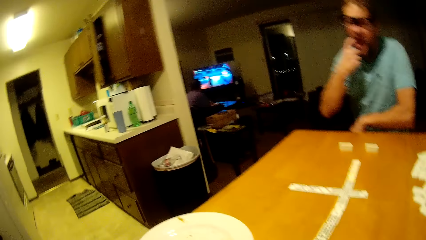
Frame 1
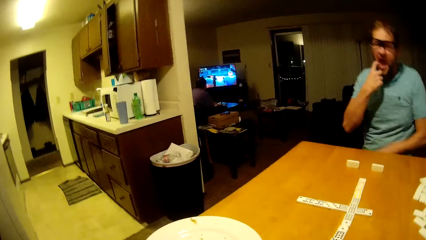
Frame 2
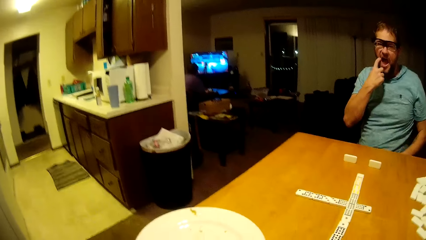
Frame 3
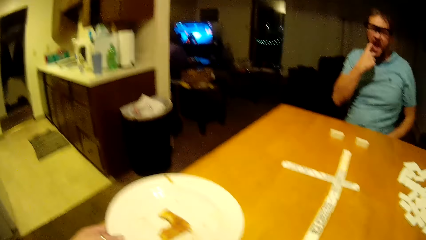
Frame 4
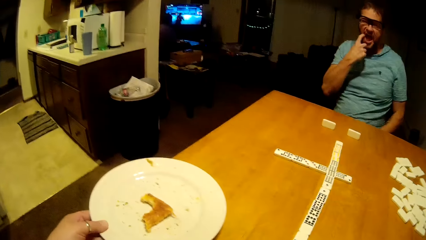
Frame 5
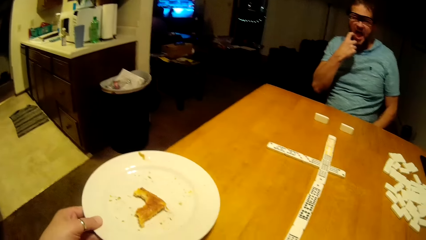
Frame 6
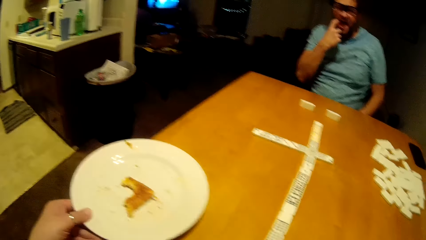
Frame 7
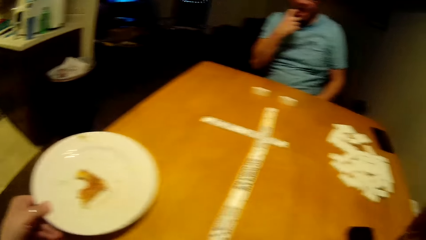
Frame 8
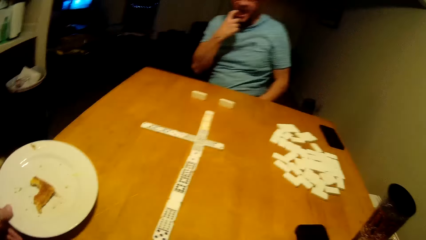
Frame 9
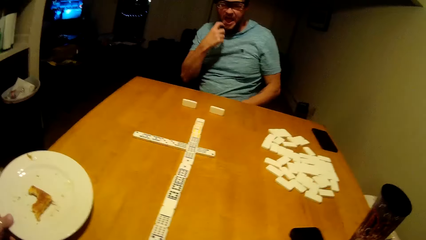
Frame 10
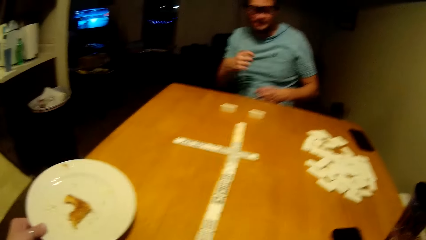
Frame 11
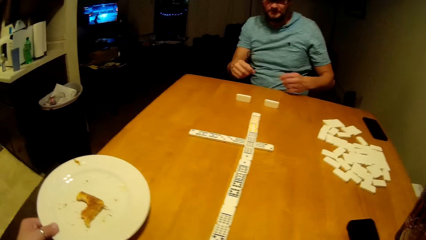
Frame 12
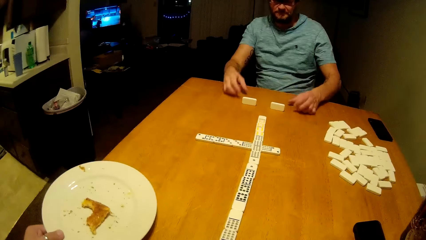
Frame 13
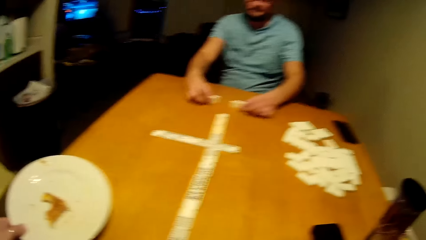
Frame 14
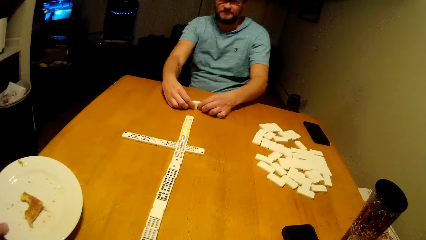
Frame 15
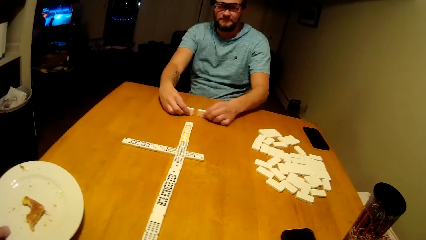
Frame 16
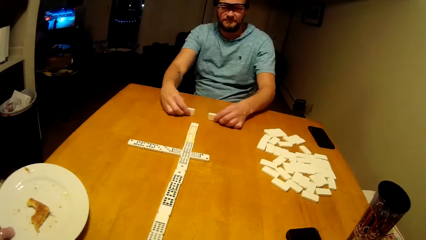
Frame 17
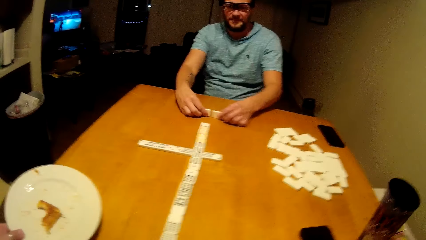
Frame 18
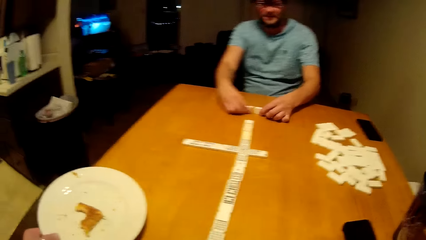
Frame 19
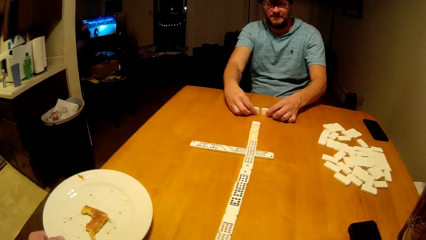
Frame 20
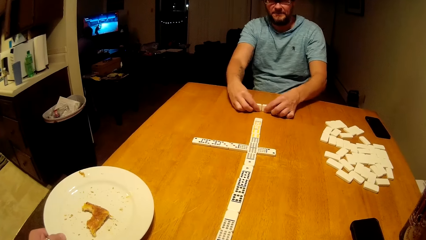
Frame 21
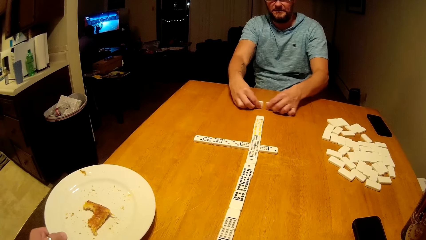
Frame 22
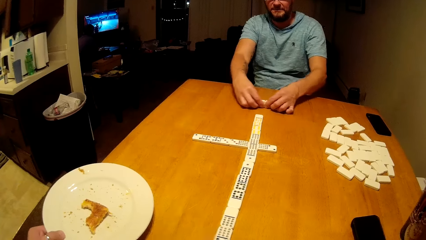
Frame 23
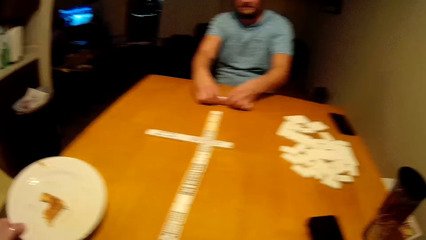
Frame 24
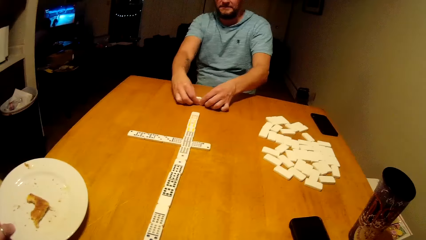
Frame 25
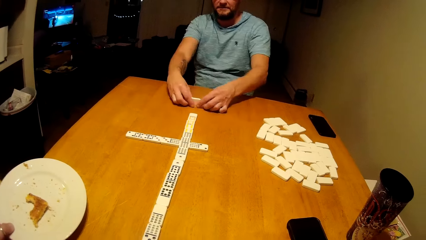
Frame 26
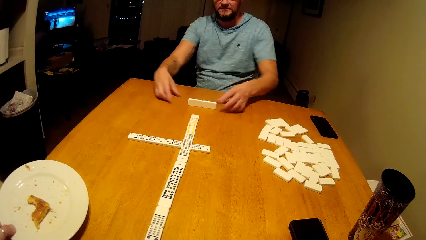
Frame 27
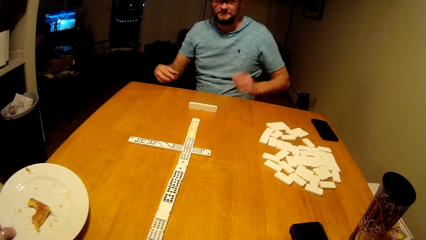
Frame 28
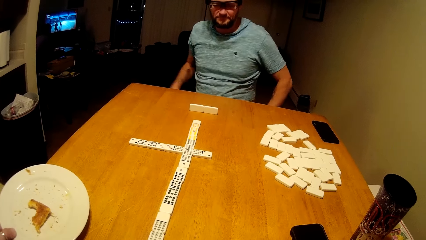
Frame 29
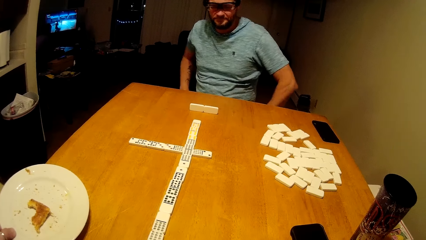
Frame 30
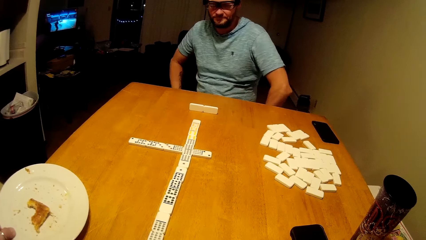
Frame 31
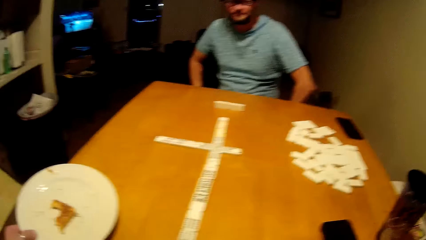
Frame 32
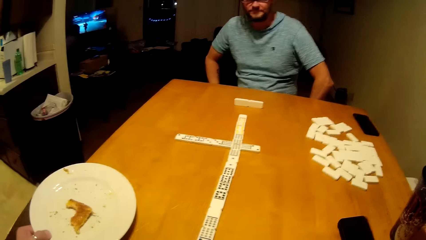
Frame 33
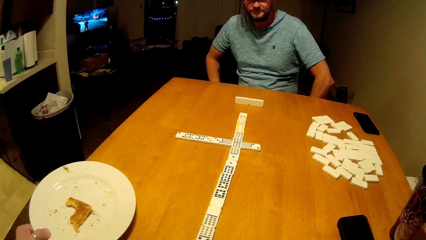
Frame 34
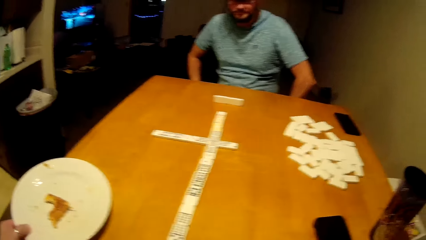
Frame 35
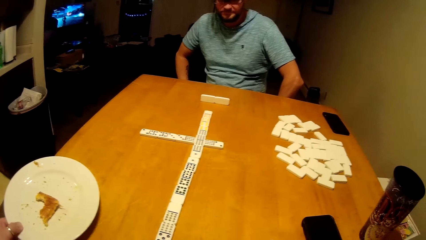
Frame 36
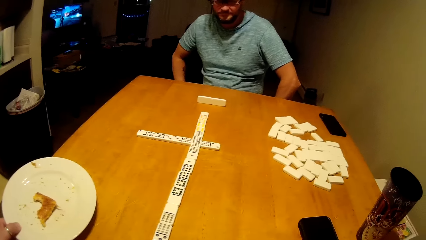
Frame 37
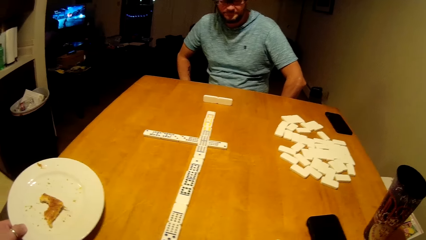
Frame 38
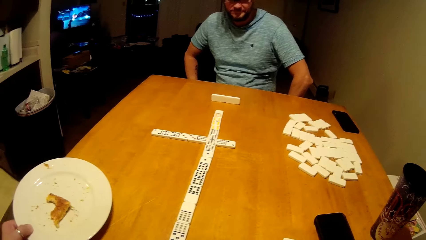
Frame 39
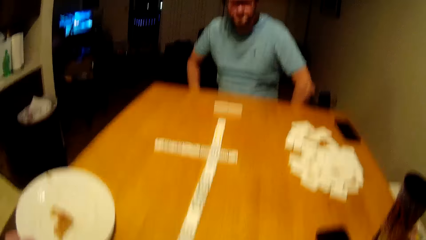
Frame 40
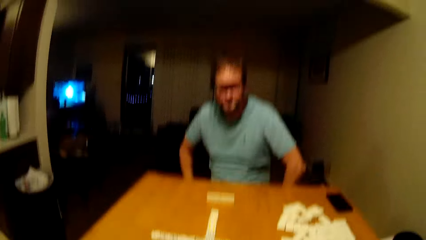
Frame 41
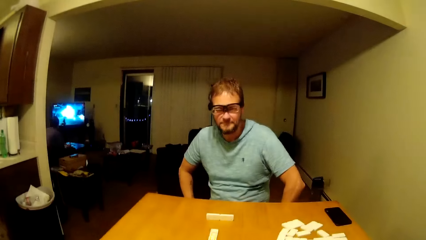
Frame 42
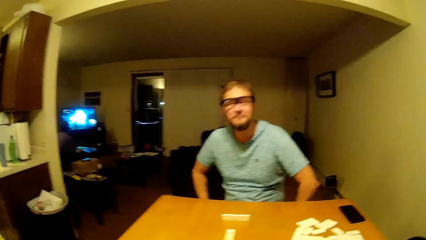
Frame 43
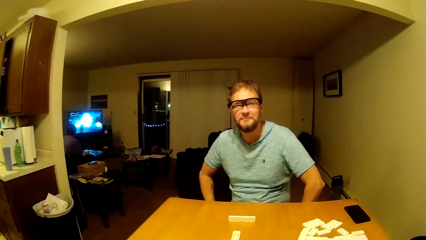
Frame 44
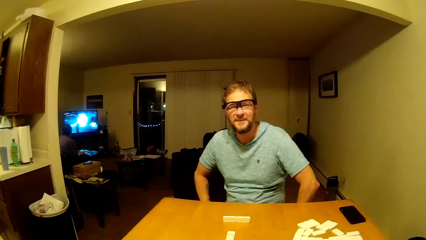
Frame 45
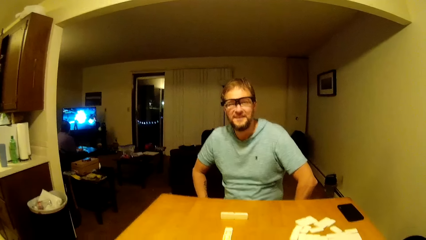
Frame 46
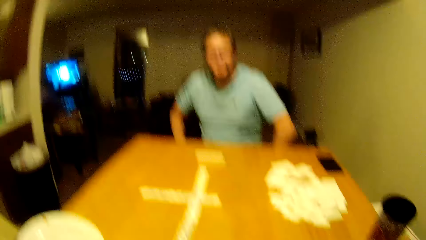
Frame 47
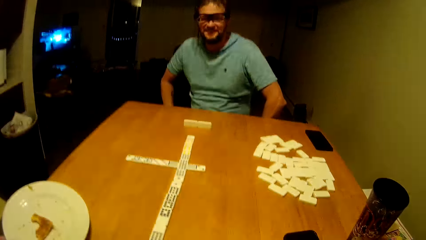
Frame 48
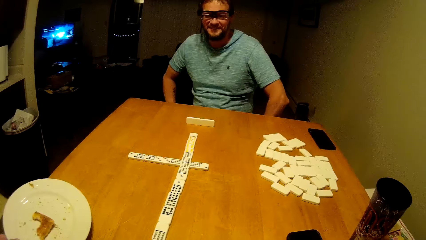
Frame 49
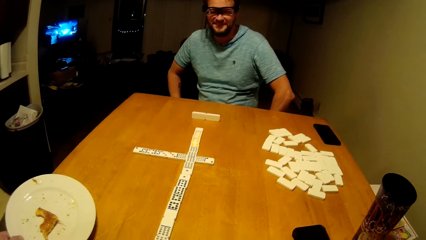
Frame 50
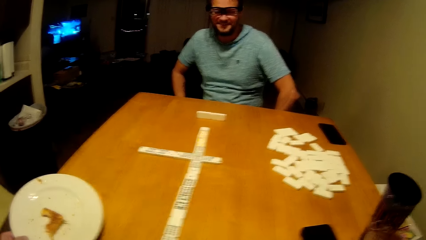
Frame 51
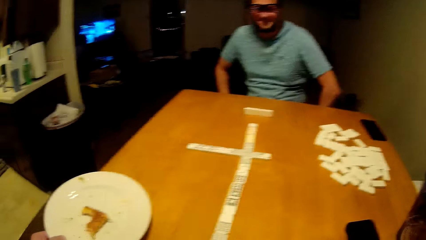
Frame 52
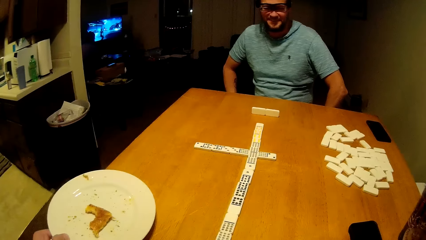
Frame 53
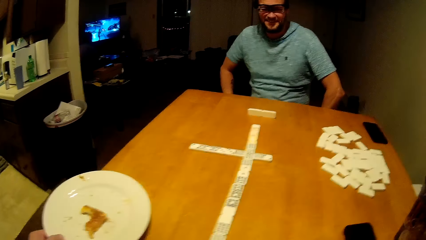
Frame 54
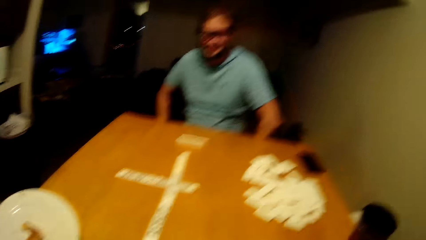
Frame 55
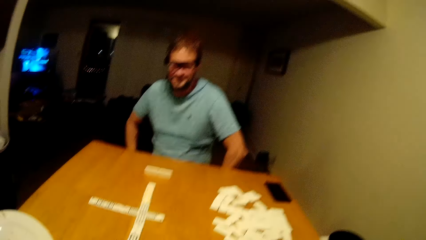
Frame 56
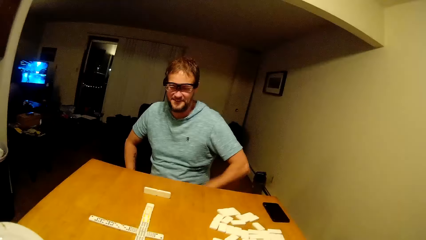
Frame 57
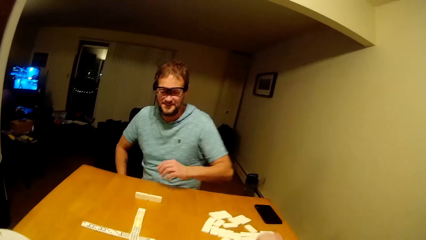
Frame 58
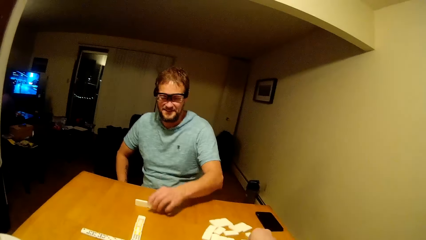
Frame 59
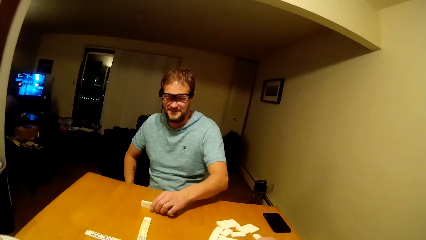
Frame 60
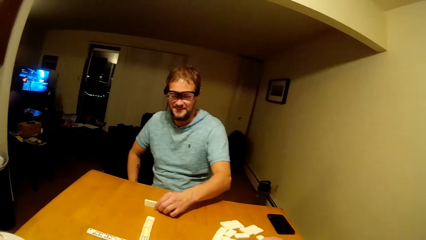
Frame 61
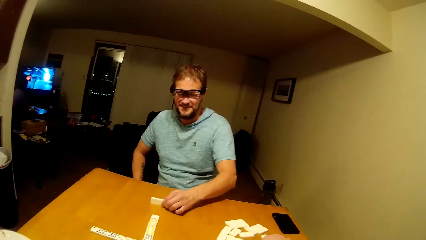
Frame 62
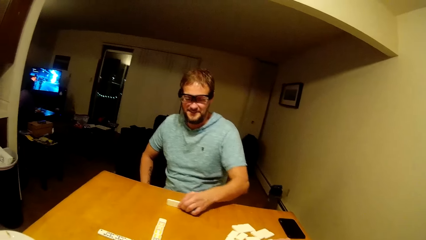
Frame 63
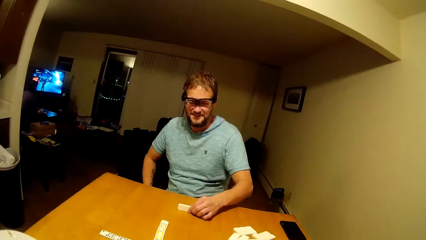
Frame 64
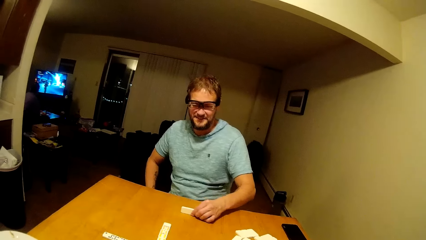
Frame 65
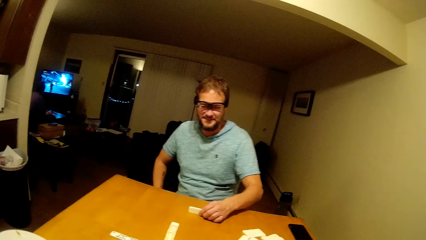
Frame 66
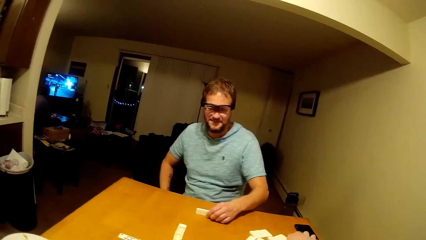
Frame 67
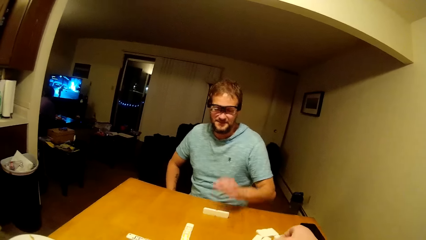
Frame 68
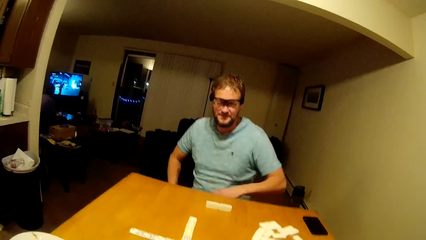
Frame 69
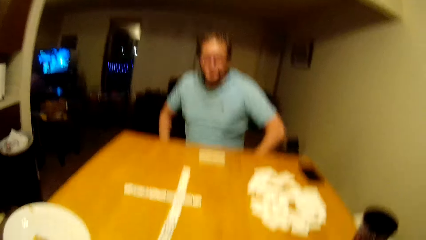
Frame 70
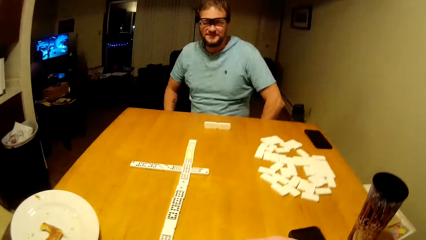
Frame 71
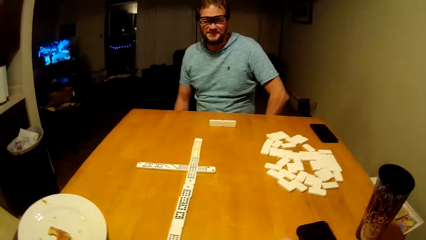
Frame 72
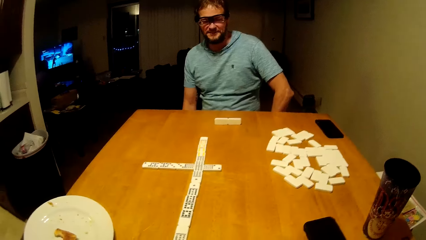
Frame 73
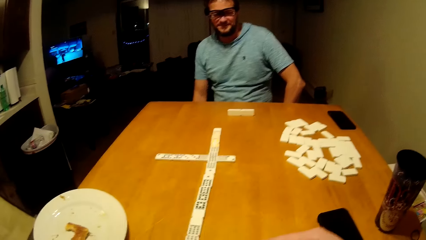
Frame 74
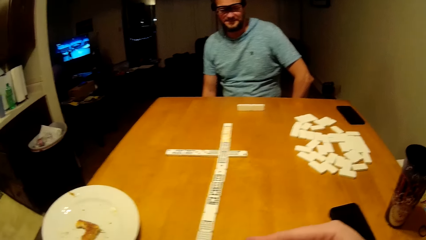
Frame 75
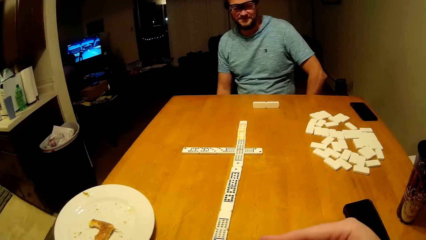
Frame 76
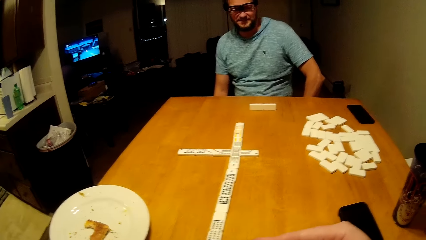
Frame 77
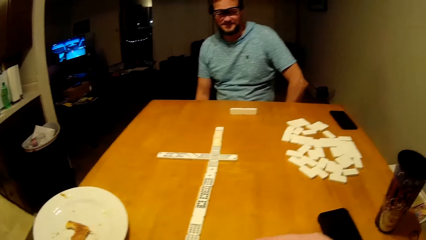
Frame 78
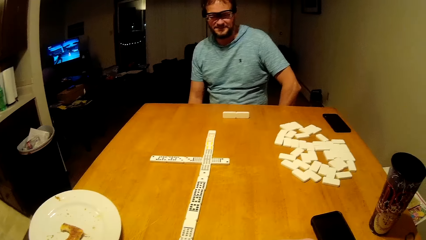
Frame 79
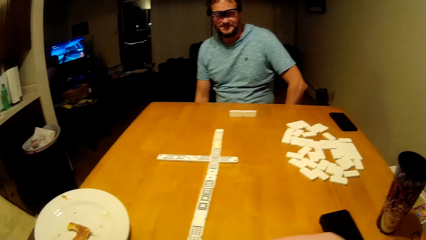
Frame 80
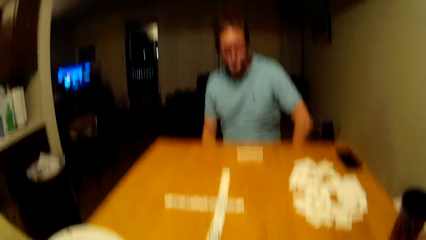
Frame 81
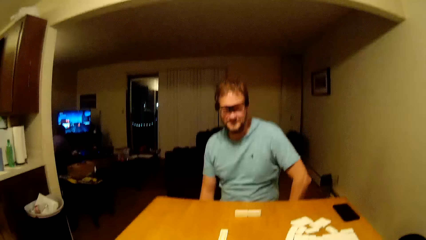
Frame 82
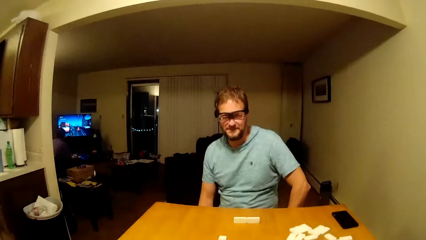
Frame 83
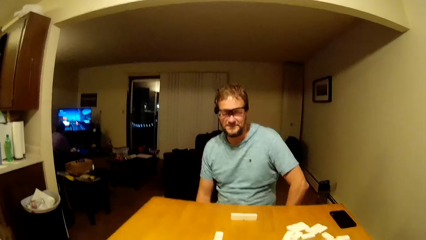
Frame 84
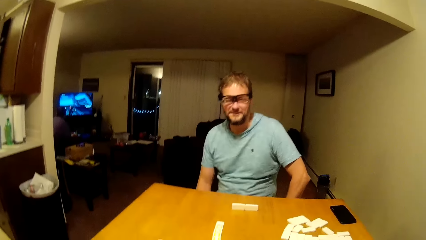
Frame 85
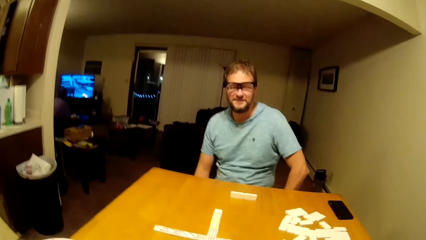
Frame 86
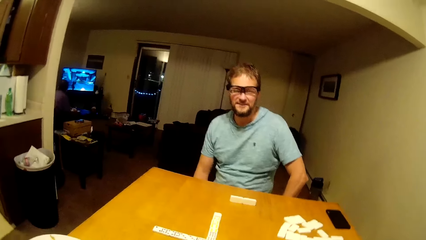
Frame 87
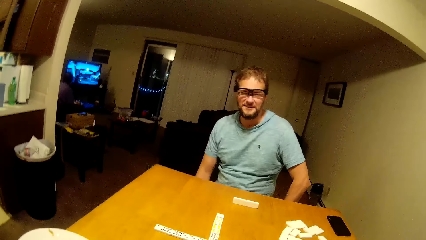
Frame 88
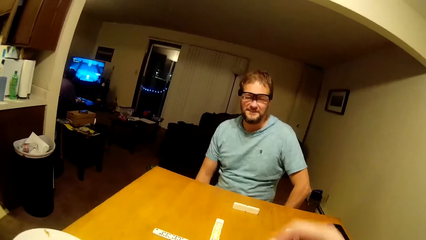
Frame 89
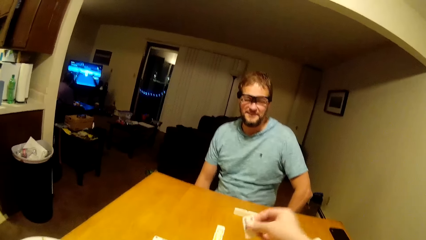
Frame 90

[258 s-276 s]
The camera wearer touches a plate. A man hits the dominoes together on the table. The camera wearer looks around. The man drags the dominoes on the table. The camera wearer picks up a domino from the table. The man plays mahjong. The camera wearer looks around.
